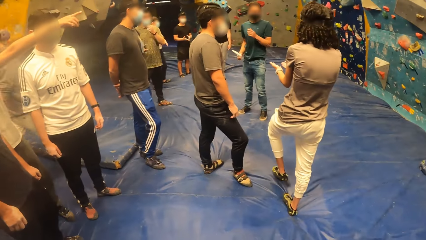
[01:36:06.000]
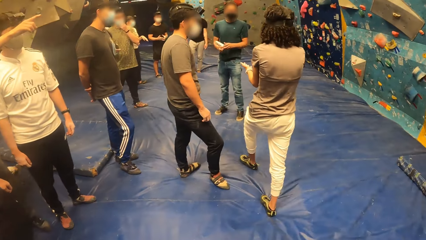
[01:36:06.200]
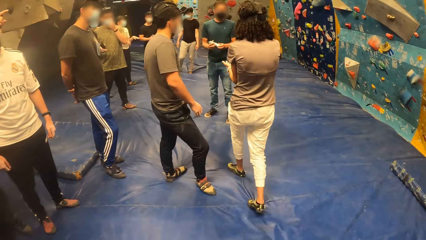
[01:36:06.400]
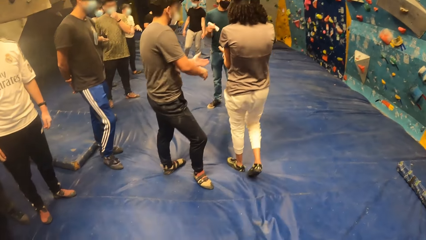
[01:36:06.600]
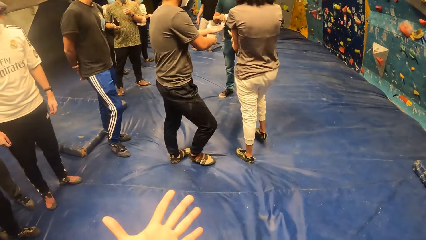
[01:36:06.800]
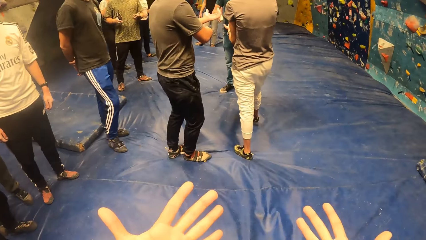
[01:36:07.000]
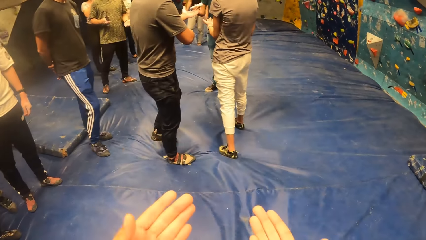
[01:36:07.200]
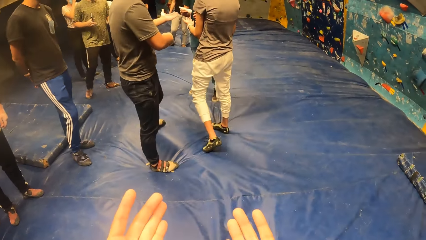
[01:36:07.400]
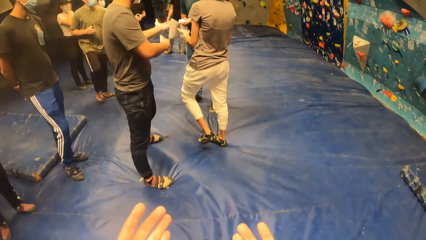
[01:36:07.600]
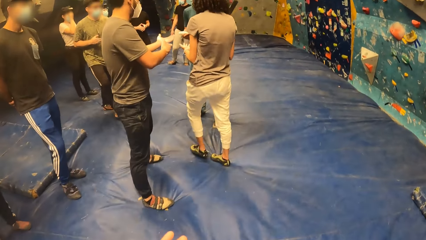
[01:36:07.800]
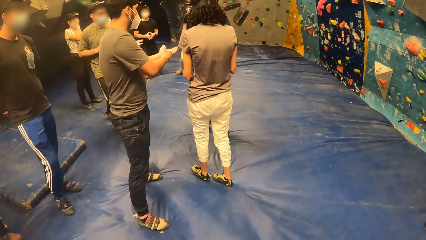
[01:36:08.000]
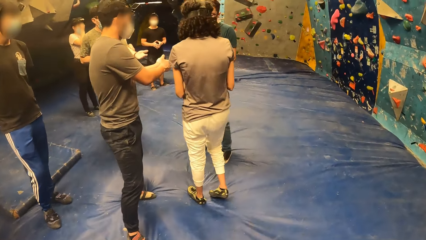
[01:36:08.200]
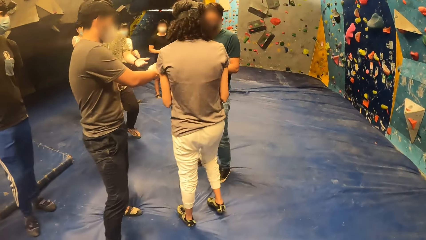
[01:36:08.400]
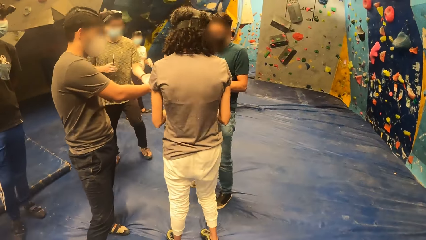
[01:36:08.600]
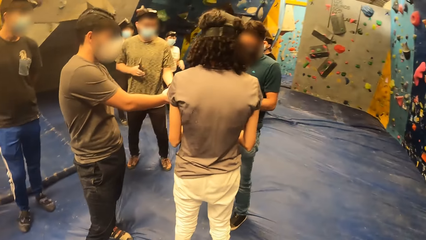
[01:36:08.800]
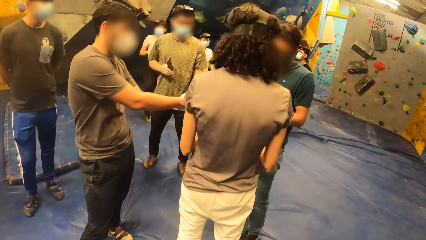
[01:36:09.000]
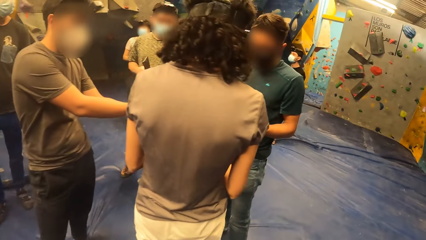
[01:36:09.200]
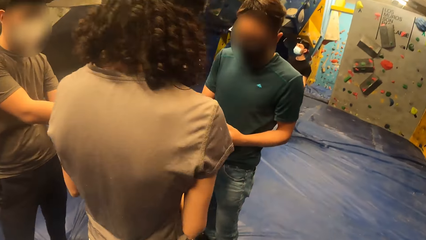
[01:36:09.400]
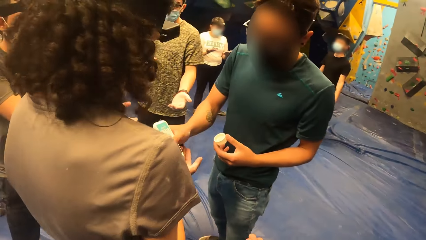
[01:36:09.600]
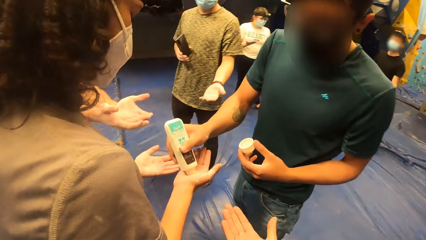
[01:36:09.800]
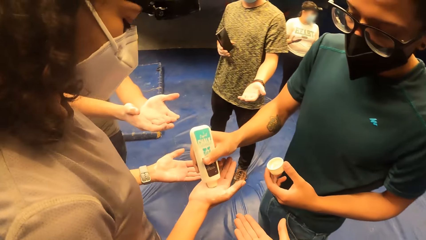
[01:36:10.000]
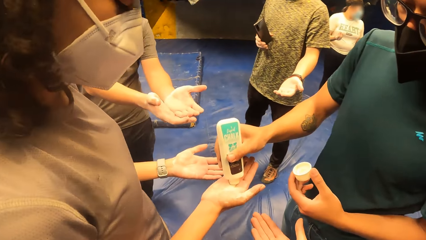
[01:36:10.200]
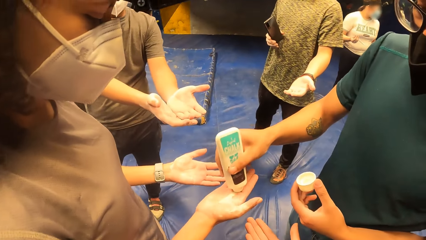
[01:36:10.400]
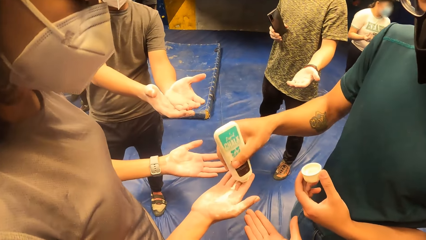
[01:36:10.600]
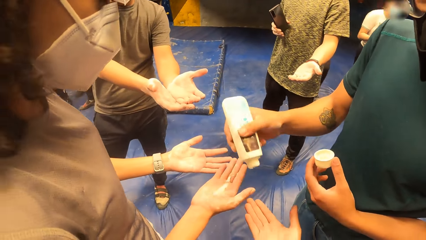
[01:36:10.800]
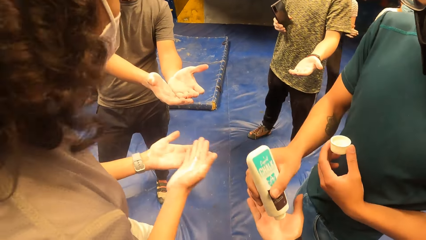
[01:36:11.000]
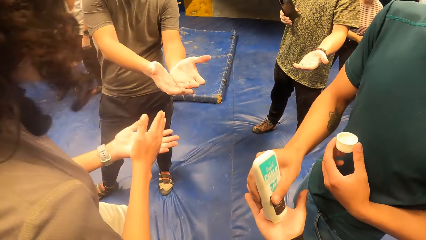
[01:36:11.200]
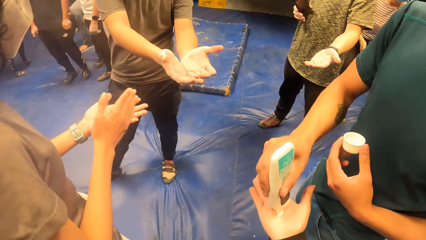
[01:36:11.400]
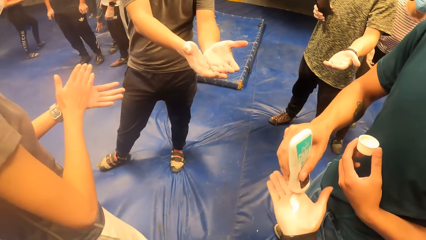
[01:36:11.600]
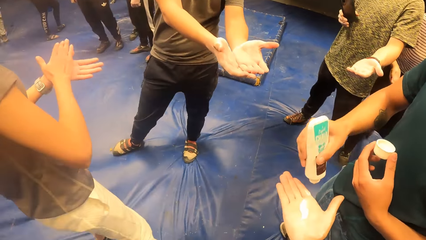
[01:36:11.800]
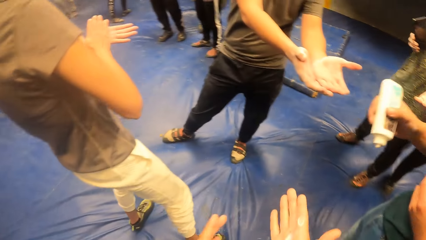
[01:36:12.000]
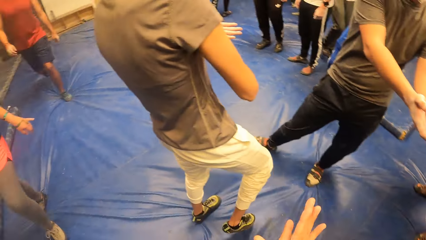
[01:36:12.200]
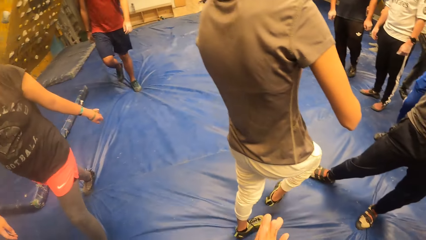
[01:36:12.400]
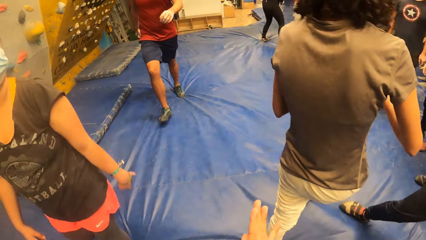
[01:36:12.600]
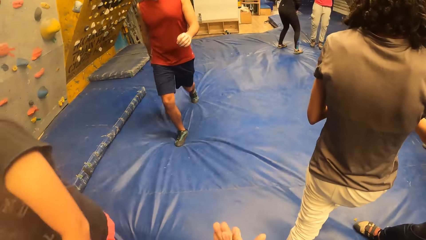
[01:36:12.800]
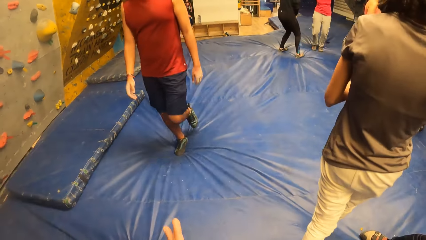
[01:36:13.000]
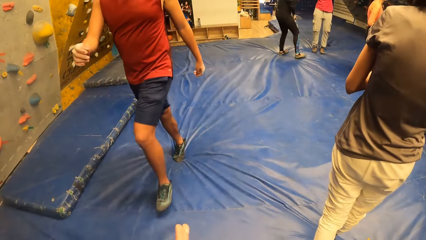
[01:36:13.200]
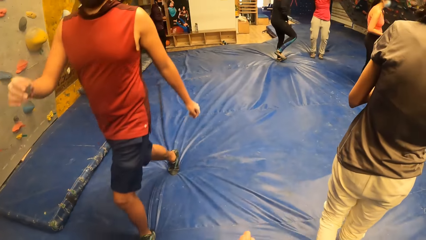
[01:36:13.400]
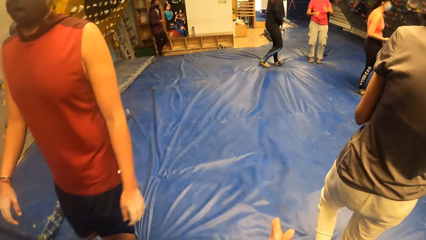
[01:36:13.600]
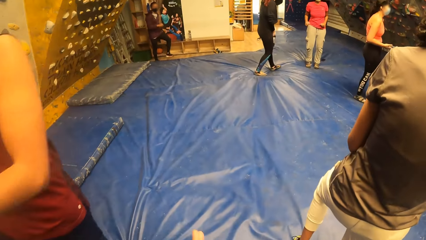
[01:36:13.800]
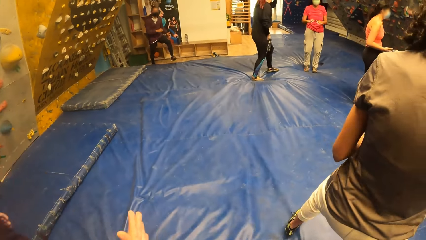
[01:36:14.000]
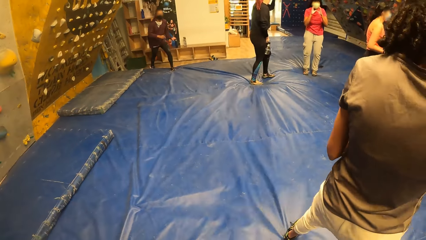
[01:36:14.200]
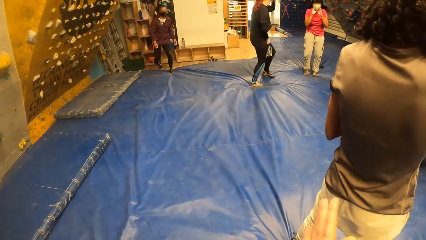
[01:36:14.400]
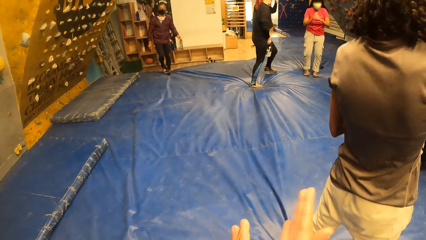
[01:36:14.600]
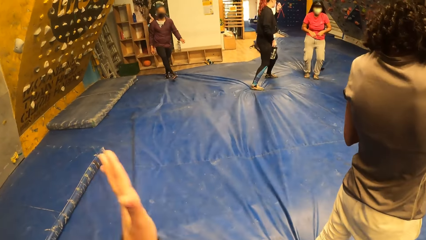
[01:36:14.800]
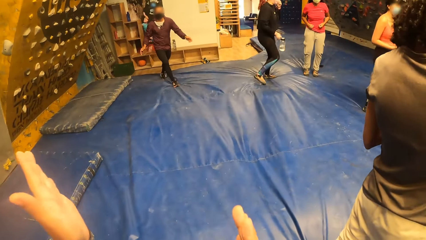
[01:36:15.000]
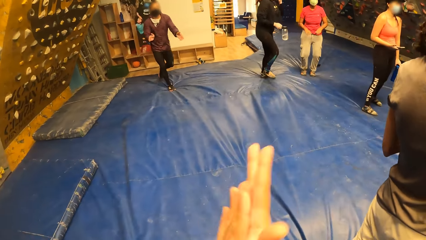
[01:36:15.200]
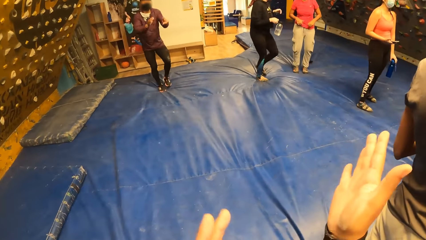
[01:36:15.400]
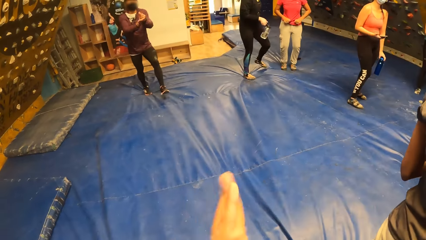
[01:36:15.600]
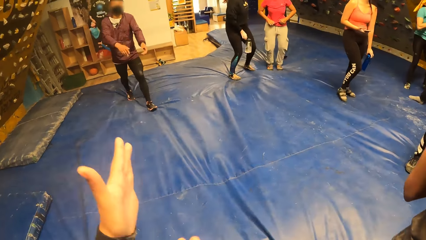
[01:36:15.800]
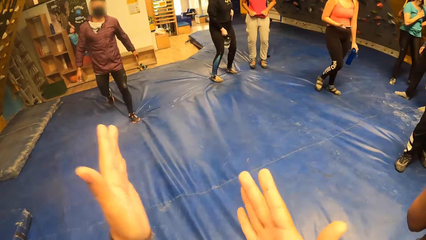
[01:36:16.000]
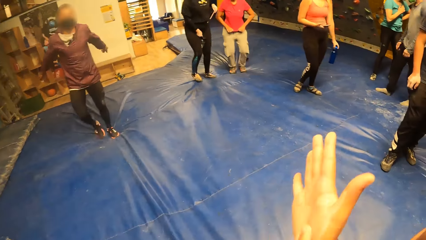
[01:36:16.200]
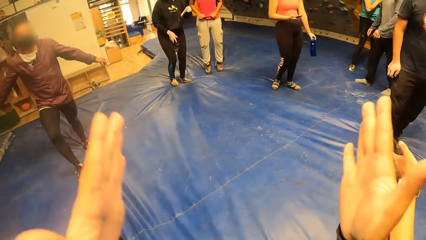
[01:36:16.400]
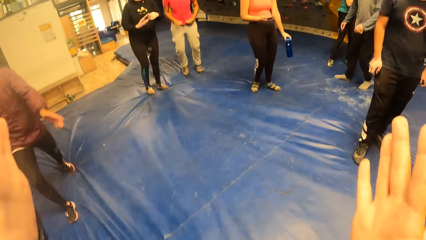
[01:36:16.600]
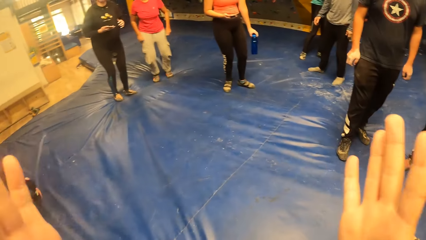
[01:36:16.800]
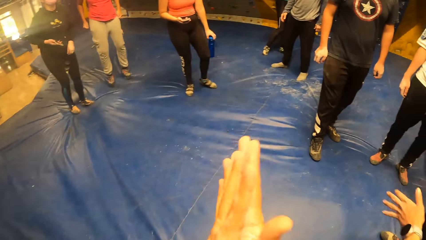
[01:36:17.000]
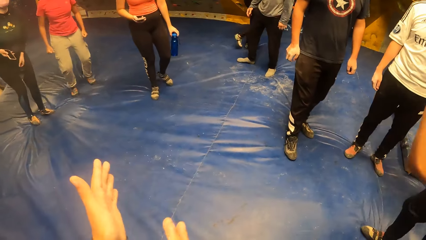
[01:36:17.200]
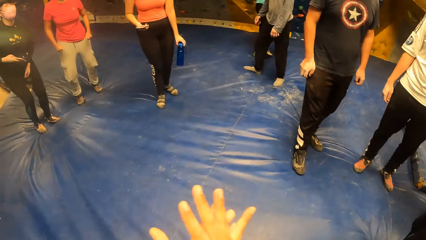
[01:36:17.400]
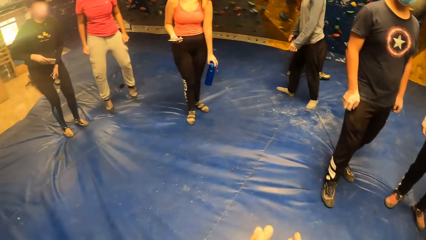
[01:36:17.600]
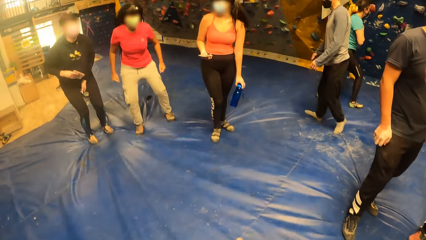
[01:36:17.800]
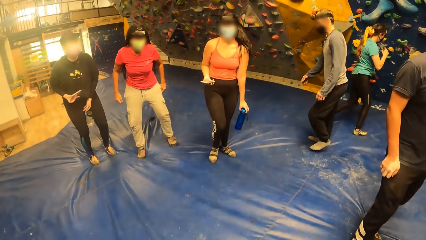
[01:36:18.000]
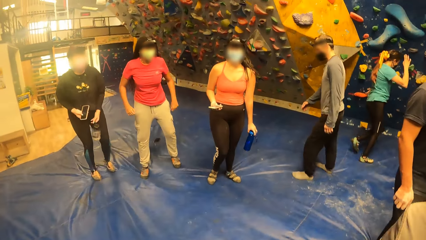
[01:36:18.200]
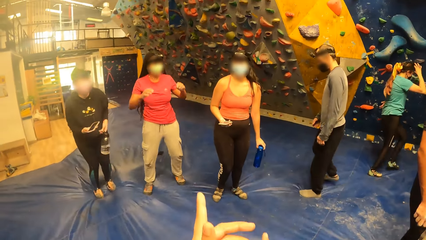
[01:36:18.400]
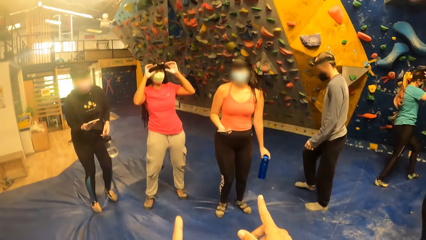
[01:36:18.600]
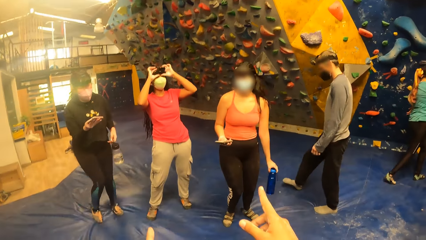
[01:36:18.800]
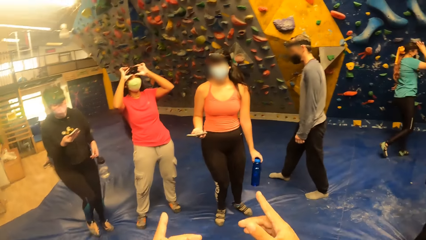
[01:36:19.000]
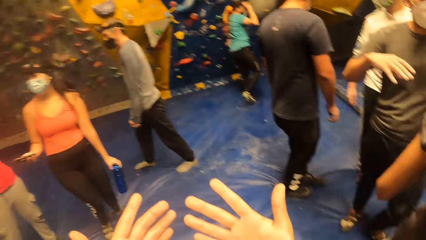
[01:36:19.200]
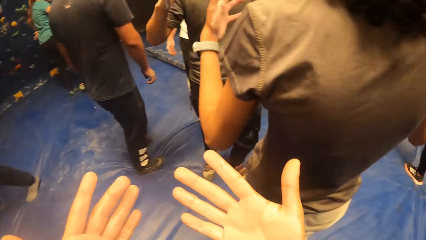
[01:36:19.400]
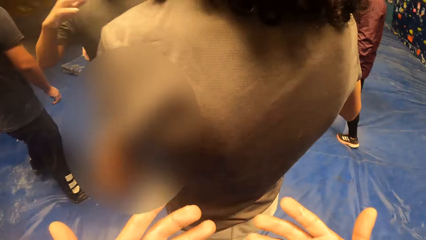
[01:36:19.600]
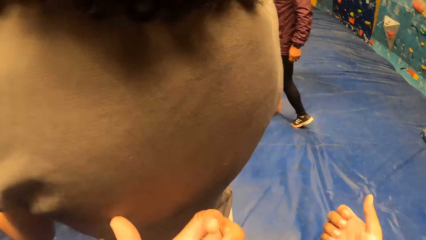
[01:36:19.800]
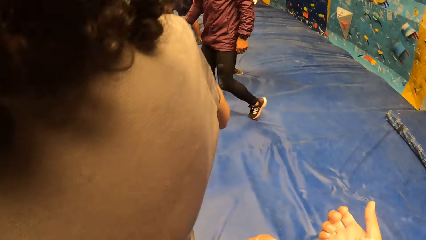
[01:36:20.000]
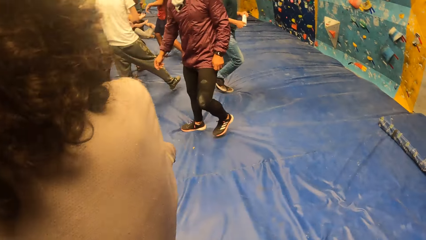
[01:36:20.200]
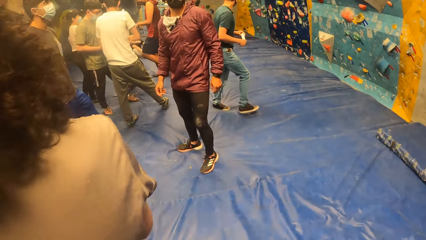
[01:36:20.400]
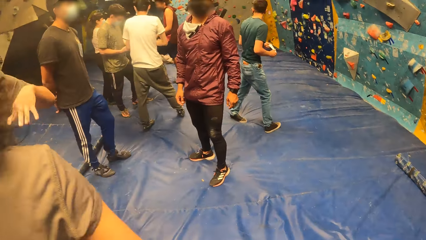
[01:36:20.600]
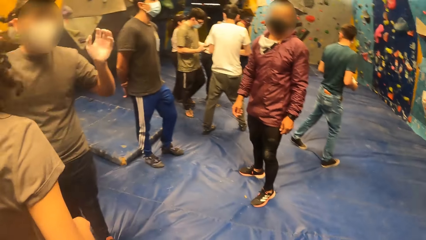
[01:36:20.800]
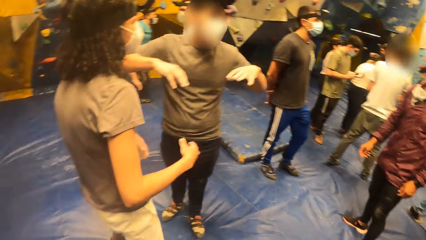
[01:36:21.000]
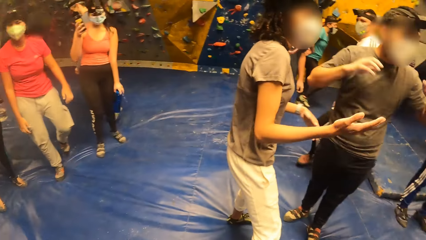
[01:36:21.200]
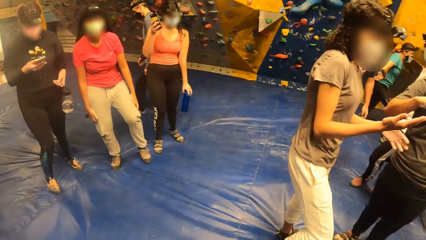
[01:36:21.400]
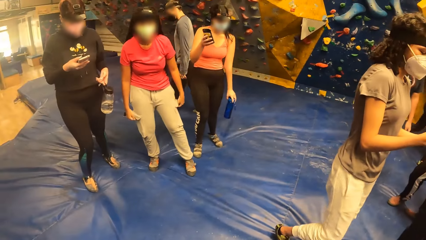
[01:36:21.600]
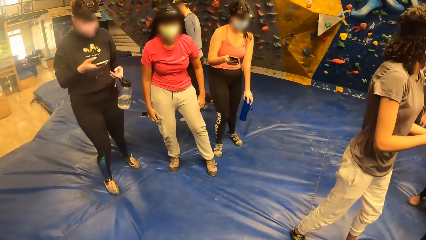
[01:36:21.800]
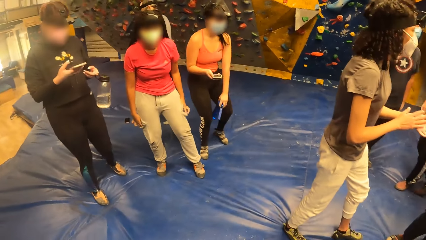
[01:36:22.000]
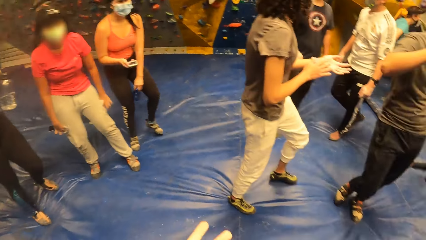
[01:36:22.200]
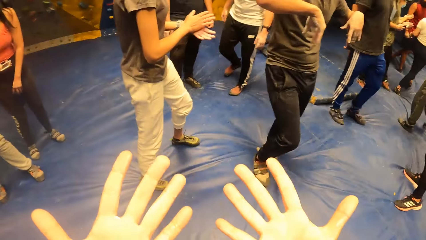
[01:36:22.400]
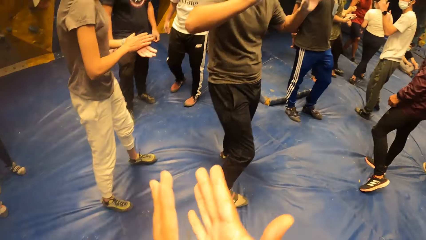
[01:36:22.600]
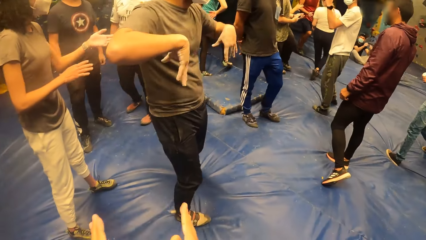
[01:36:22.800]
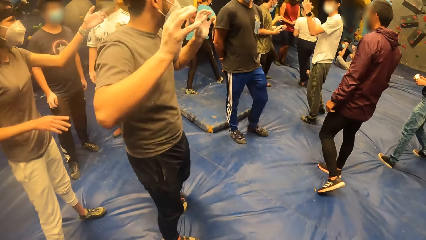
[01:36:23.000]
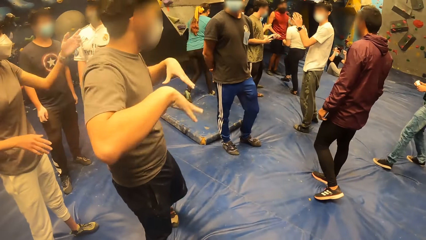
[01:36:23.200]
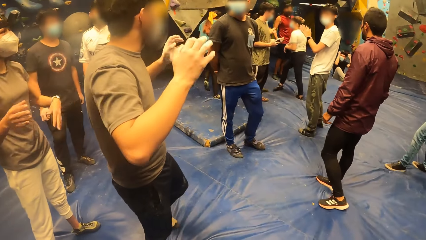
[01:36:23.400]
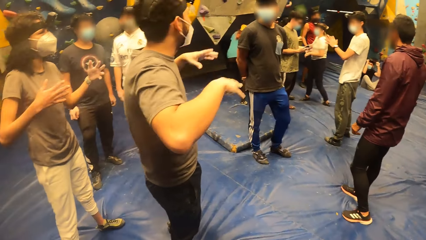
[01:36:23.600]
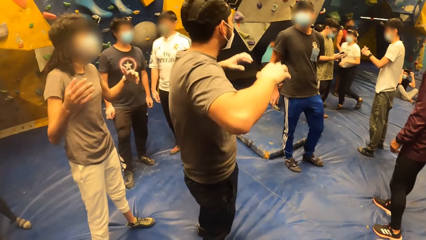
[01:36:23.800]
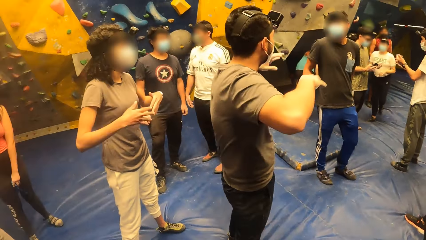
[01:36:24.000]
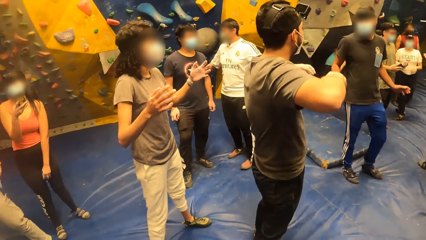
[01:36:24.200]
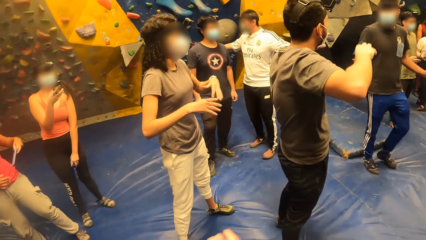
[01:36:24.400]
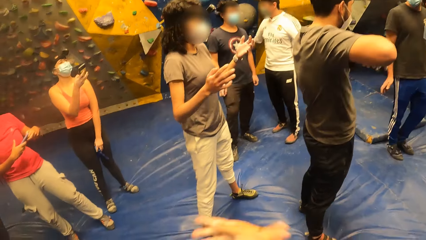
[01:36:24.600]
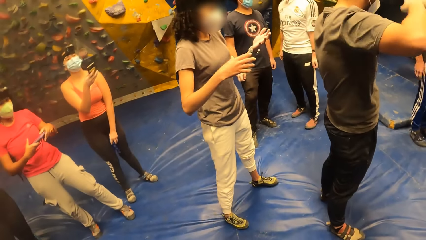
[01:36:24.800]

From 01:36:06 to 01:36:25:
A man pours lotion on a woman's hand. The camera wearer collects lotion from the man with both hands. They rub hands, walk behind the woman, and dance in company.
